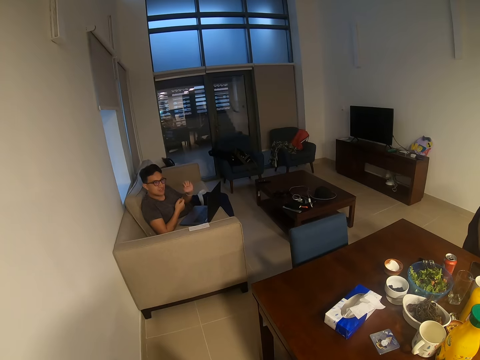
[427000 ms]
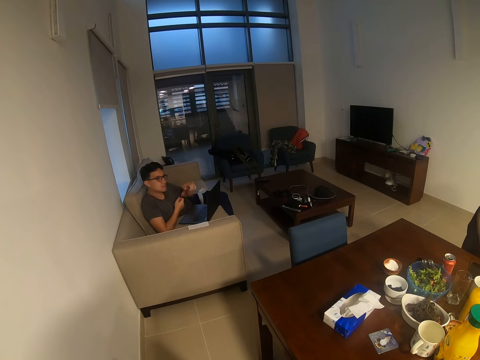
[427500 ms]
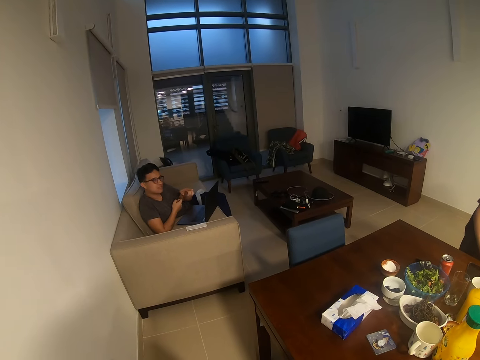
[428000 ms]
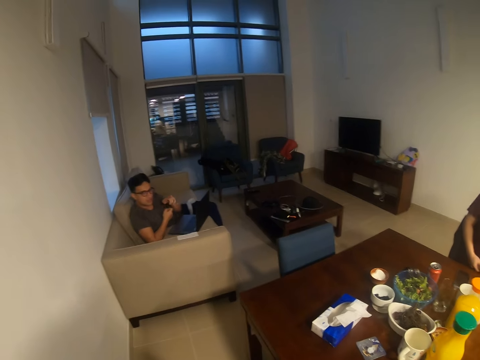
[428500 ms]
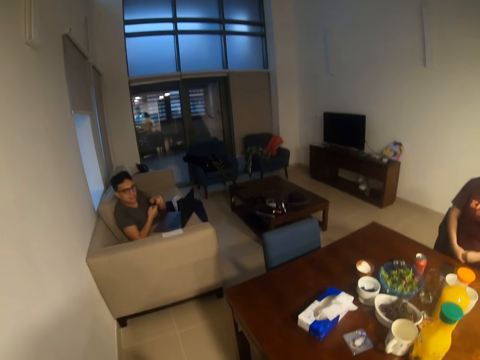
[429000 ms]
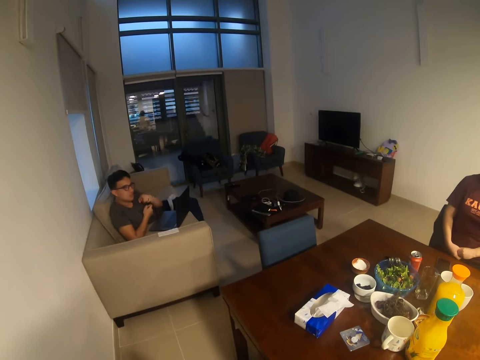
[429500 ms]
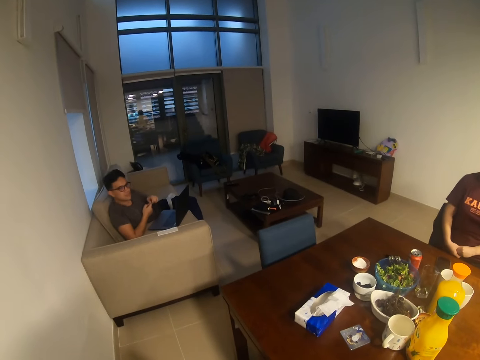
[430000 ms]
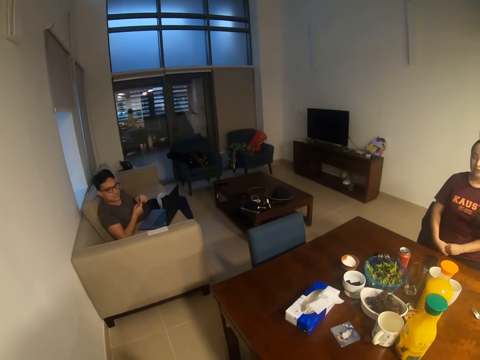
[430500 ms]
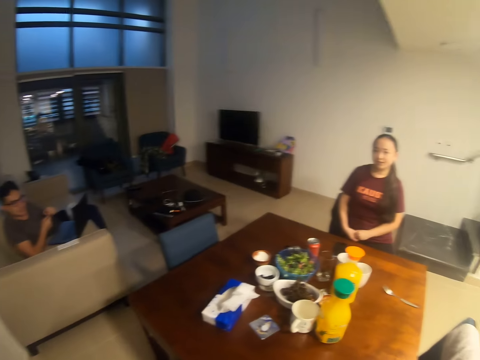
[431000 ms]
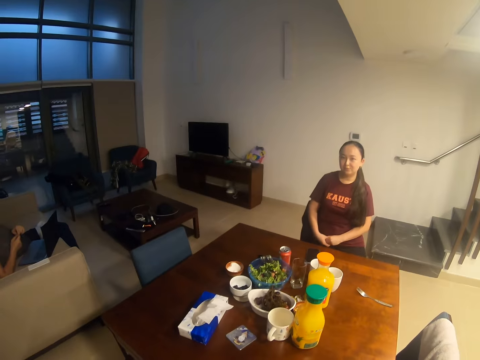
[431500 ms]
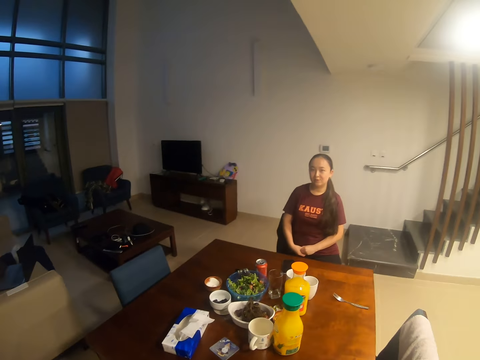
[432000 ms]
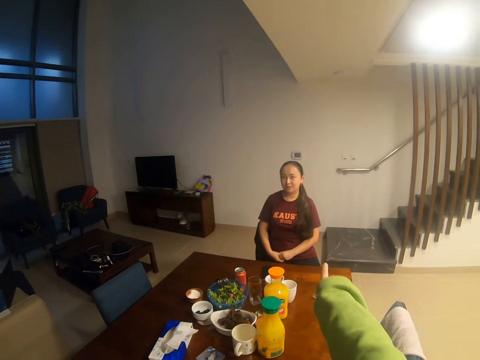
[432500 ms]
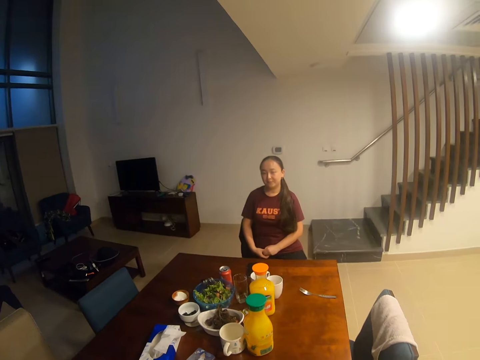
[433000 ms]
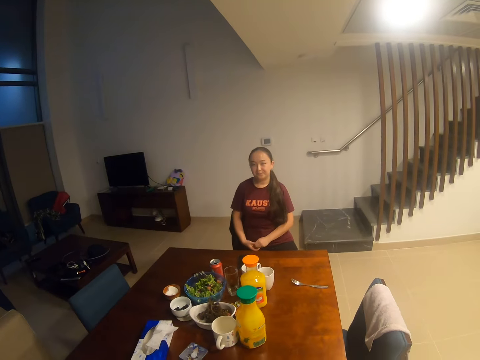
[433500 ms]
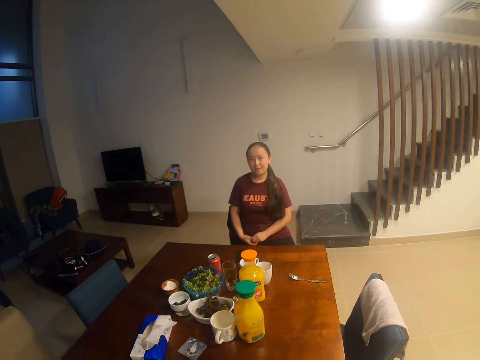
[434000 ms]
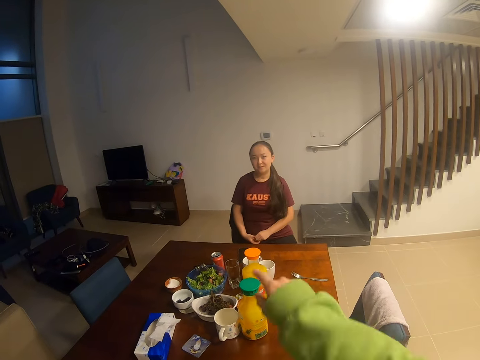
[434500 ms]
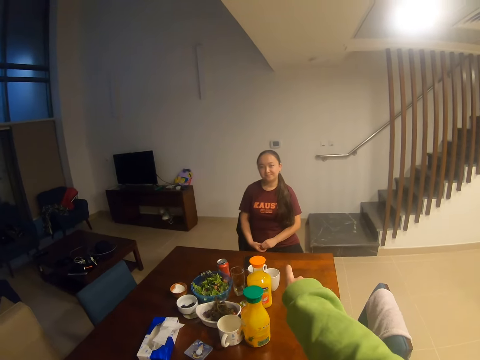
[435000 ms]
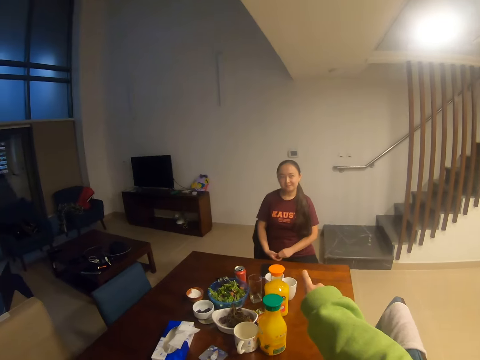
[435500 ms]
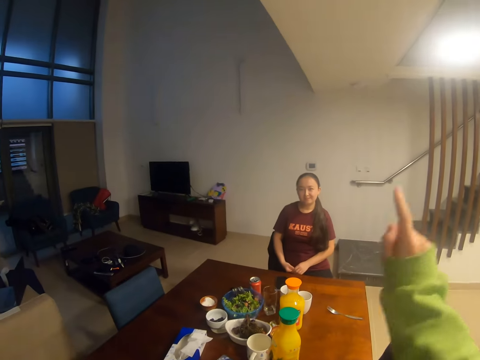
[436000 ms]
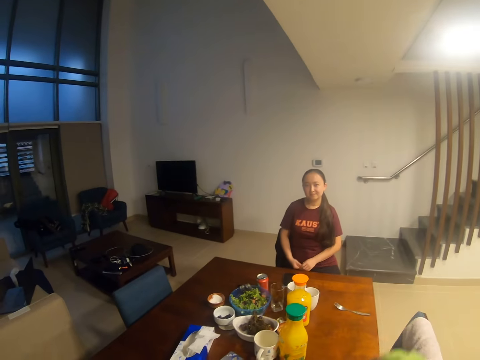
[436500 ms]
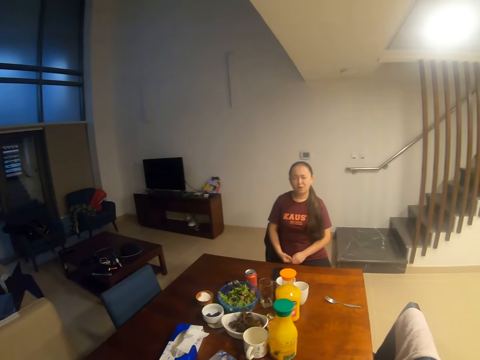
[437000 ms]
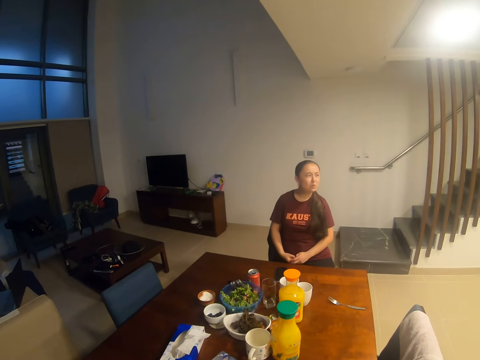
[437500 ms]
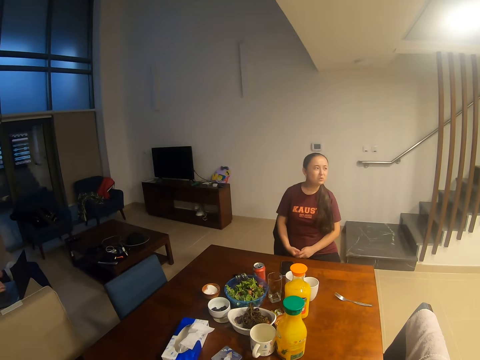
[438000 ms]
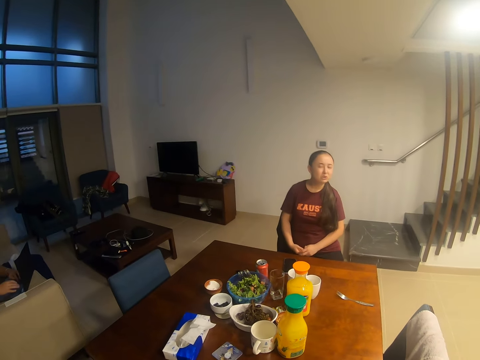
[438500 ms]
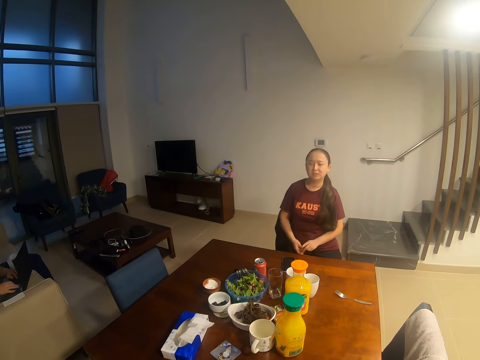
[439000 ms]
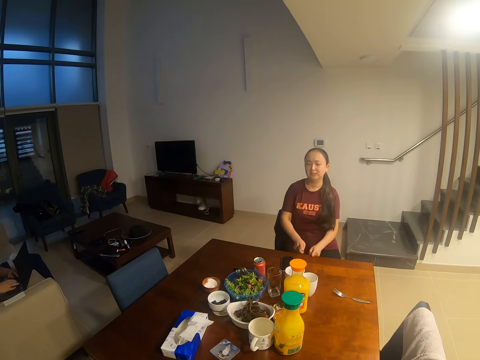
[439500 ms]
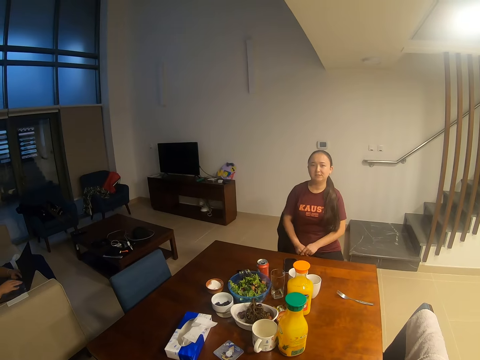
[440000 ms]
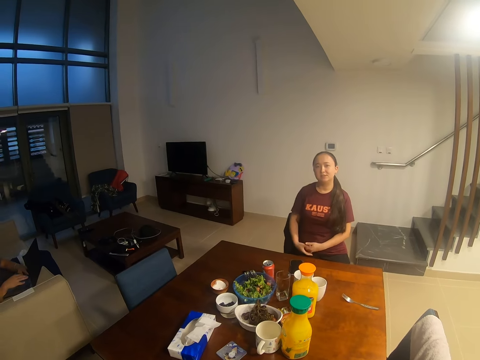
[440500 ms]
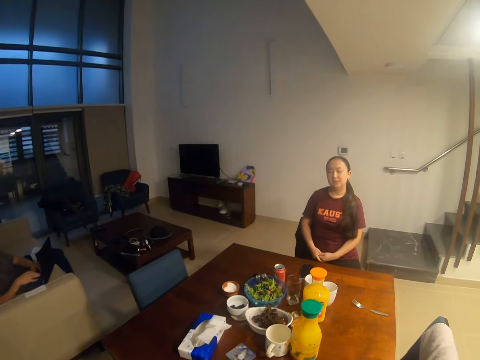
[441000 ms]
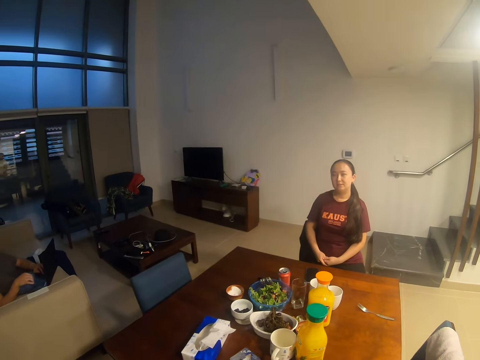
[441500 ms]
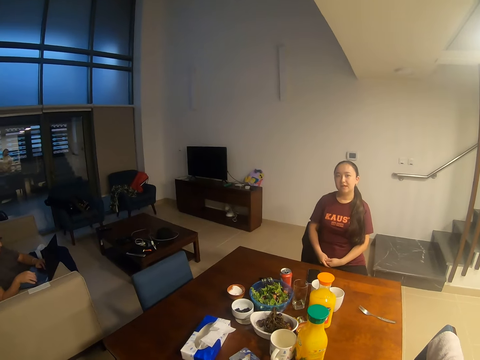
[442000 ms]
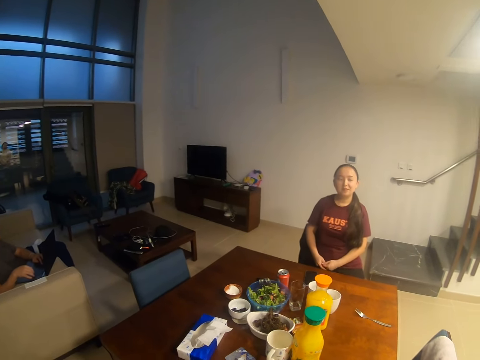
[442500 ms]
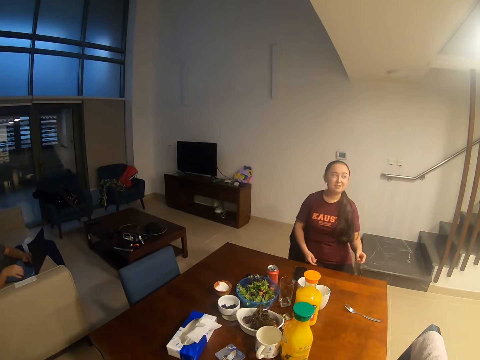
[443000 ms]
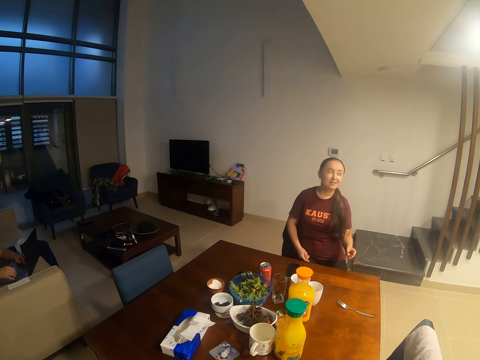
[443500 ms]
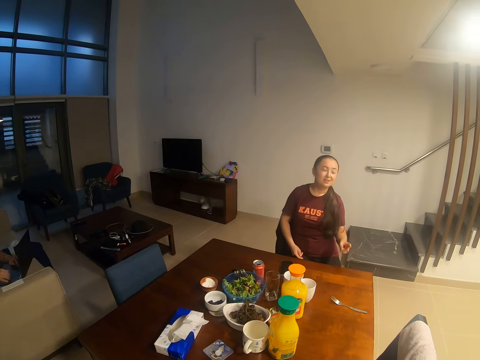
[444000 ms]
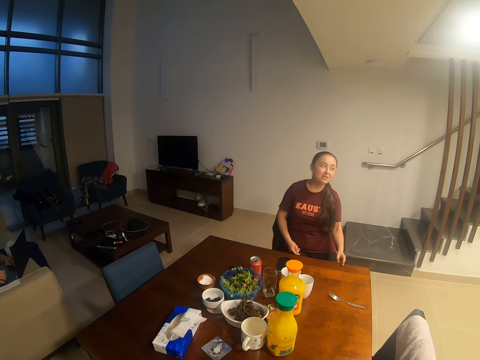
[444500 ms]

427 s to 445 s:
The camera wearer dialogues with a woman. They point at a lady. A man presses the laptop. The camera wearer dialogues with the woman.

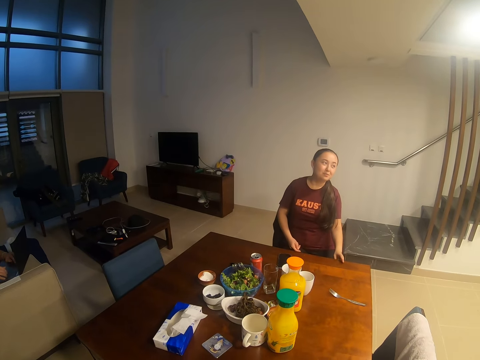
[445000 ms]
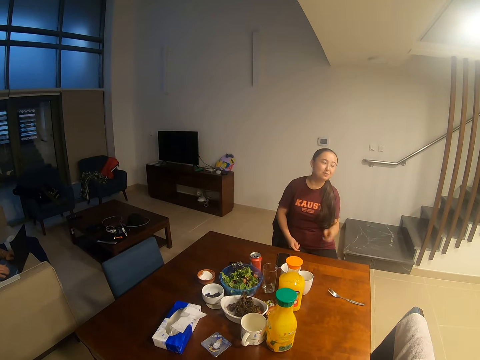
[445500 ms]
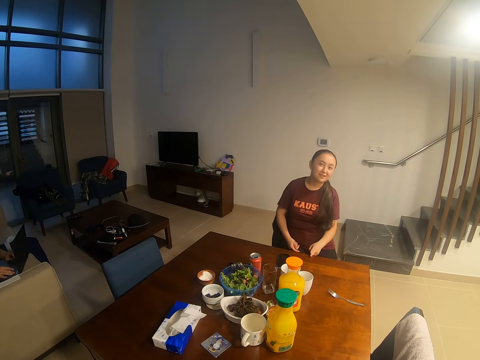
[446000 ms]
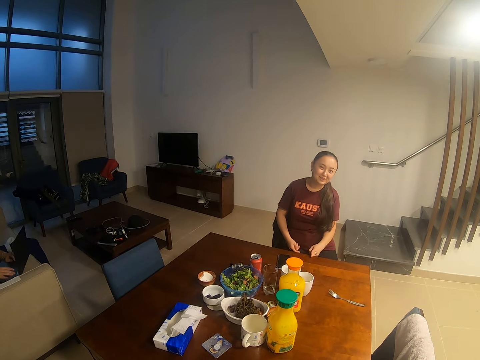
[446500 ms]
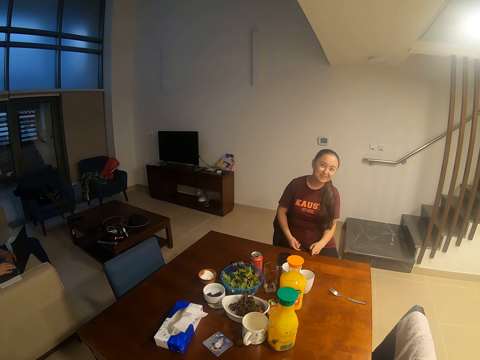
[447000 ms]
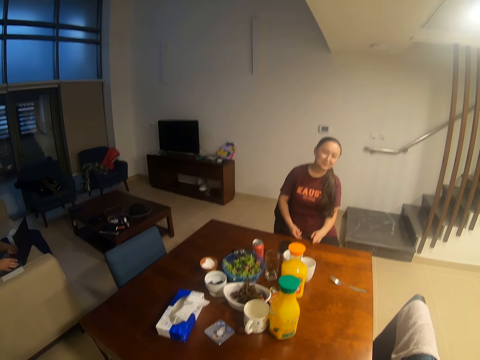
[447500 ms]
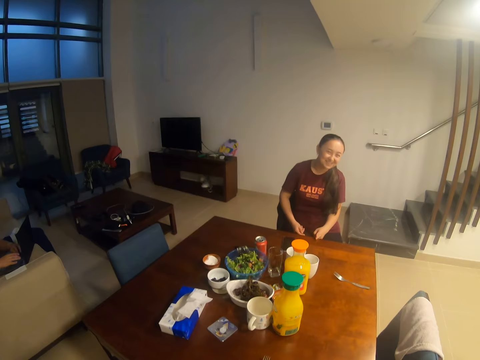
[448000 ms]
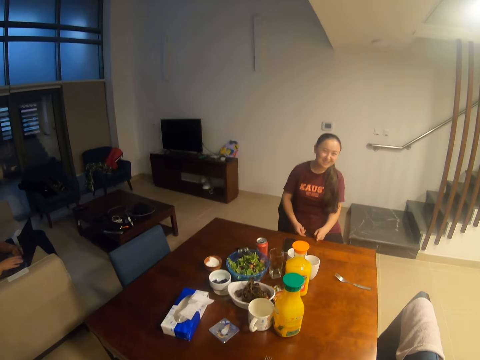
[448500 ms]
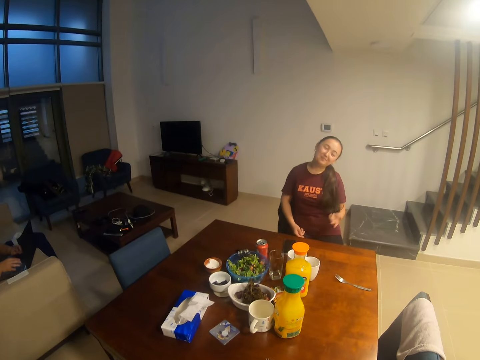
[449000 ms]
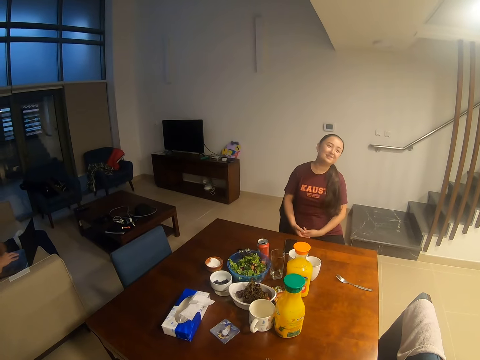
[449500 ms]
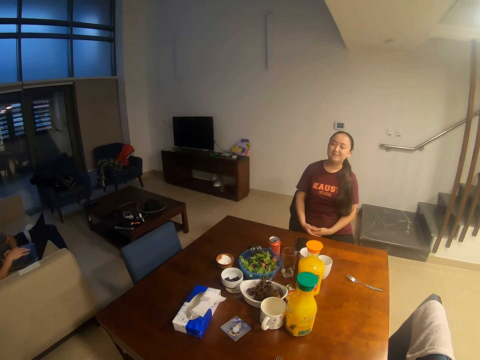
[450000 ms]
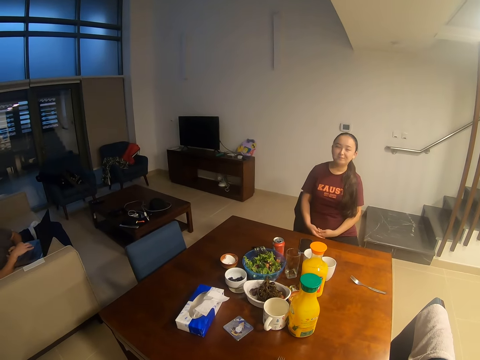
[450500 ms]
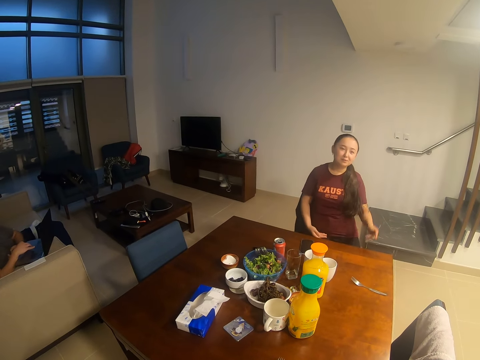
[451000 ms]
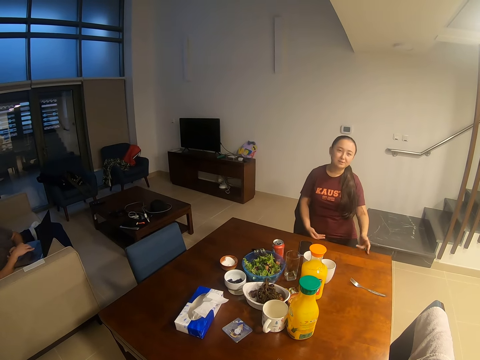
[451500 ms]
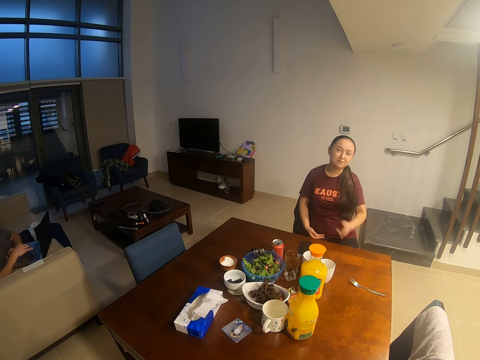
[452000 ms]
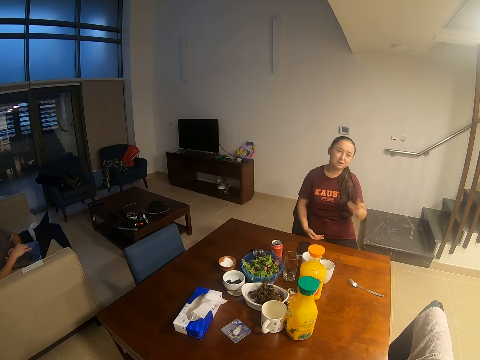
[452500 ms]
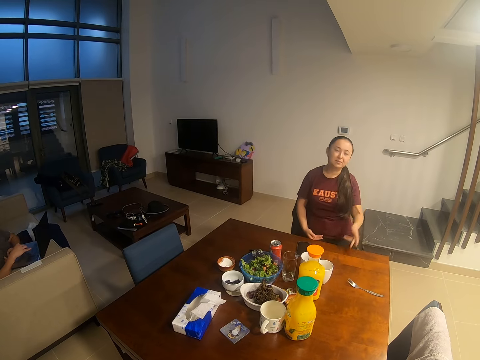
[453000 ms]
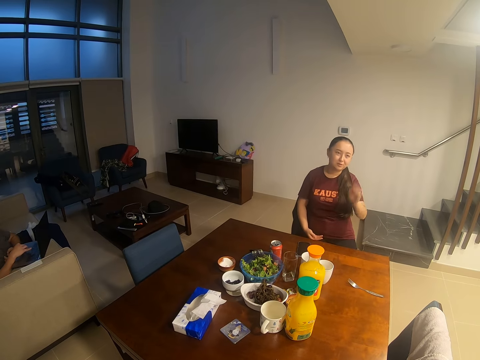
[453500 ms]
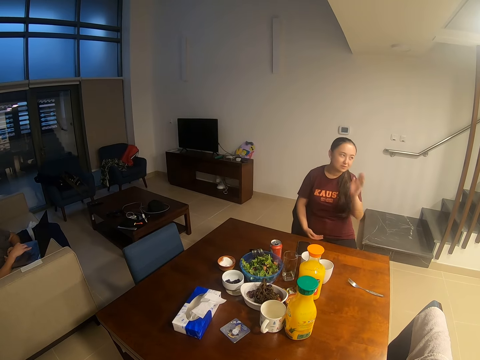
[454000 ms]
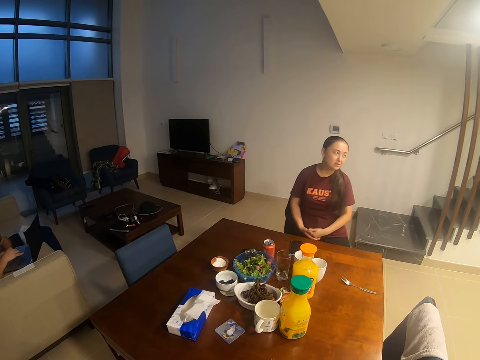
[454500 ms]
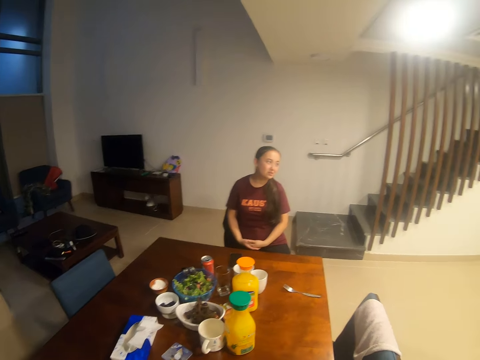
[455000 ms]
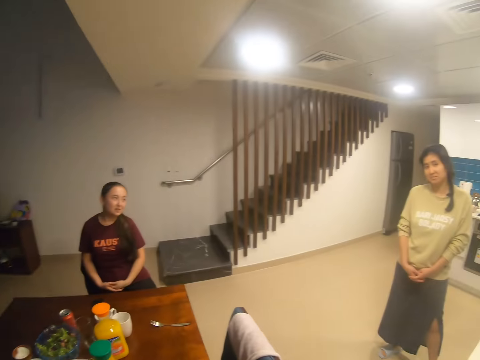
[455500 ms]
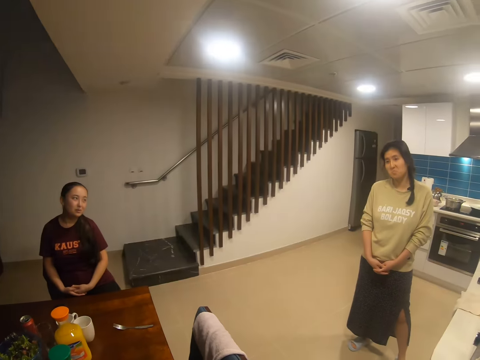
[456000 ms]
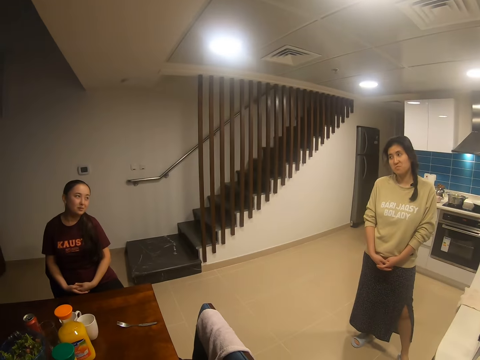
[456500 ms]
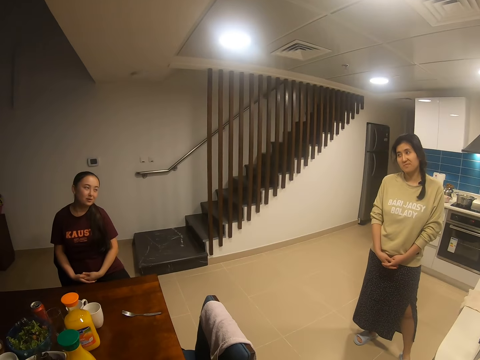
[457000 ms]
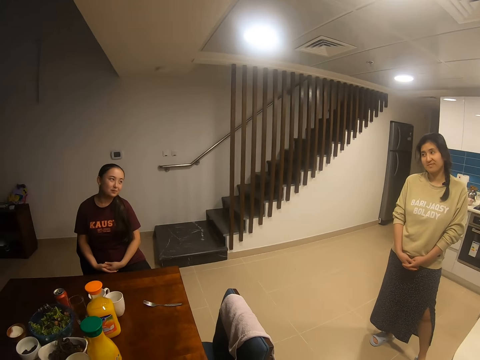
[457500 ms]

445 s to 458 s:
A woman stands in the house.
